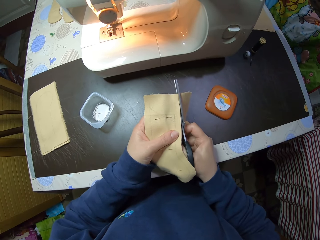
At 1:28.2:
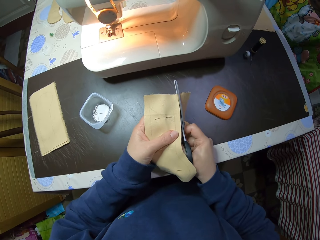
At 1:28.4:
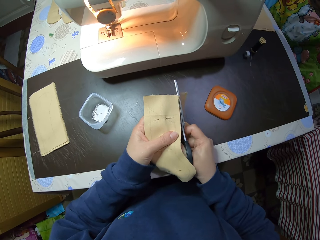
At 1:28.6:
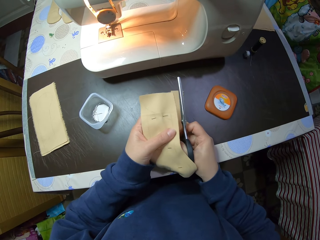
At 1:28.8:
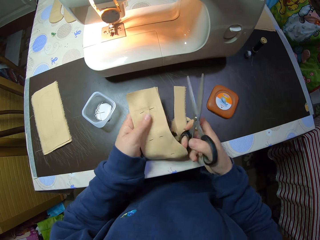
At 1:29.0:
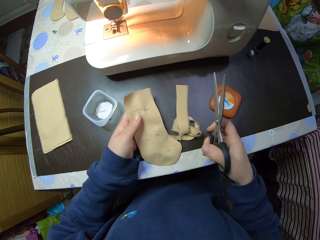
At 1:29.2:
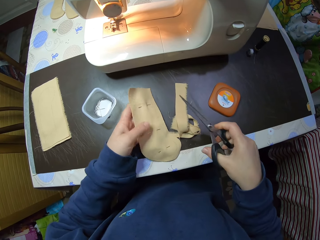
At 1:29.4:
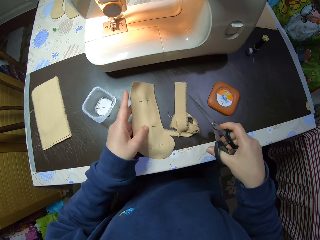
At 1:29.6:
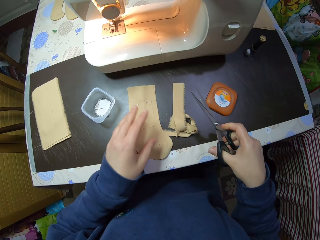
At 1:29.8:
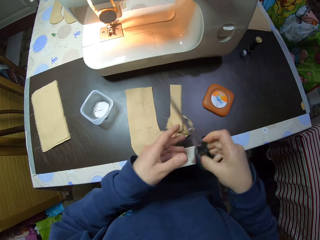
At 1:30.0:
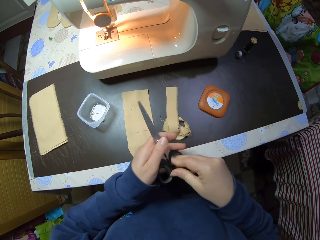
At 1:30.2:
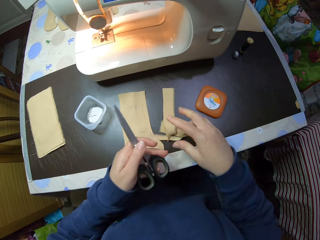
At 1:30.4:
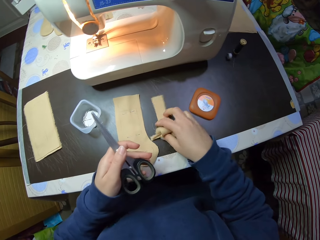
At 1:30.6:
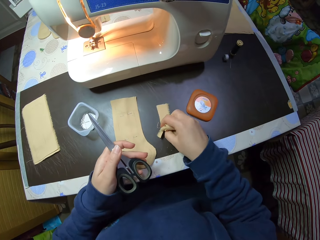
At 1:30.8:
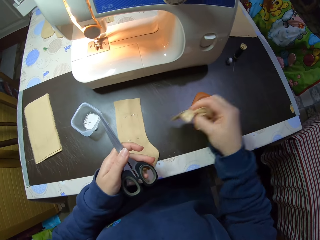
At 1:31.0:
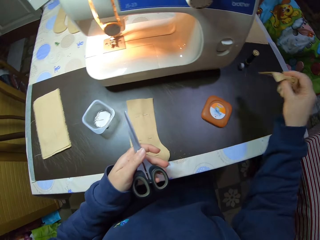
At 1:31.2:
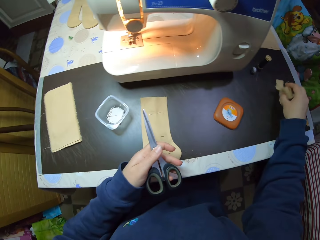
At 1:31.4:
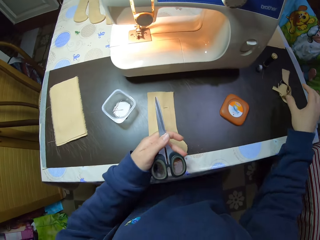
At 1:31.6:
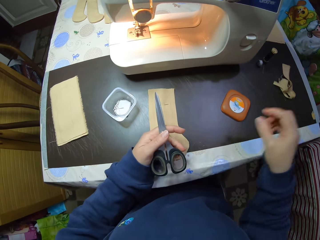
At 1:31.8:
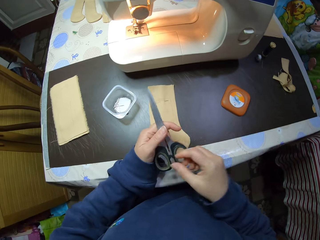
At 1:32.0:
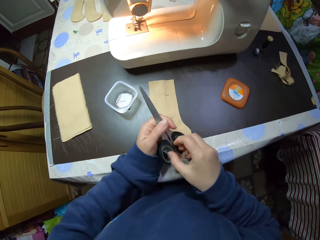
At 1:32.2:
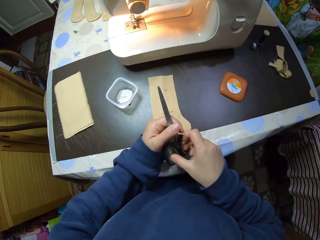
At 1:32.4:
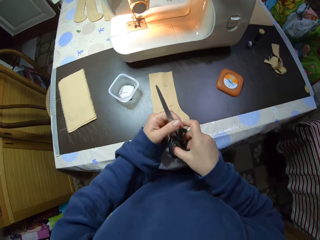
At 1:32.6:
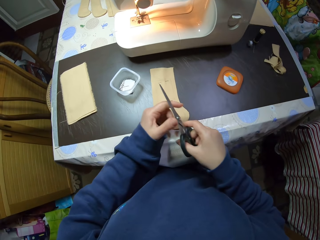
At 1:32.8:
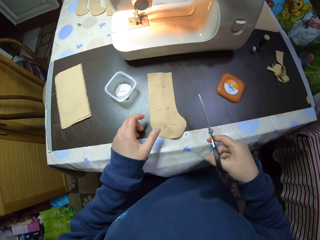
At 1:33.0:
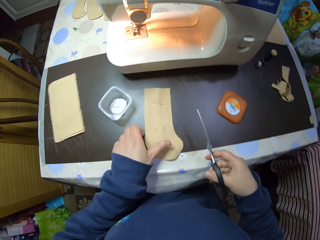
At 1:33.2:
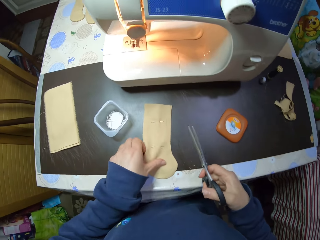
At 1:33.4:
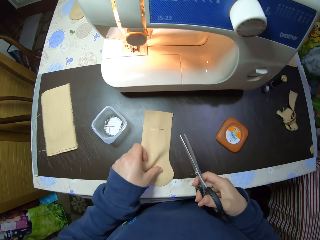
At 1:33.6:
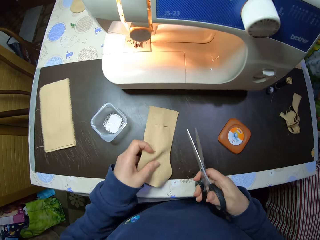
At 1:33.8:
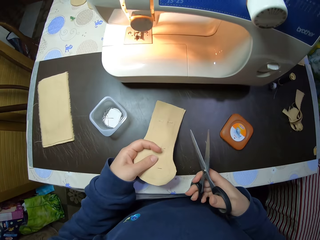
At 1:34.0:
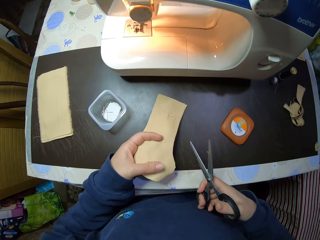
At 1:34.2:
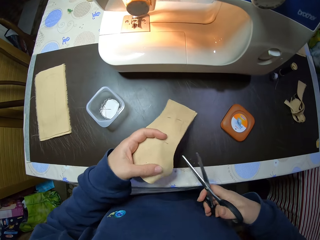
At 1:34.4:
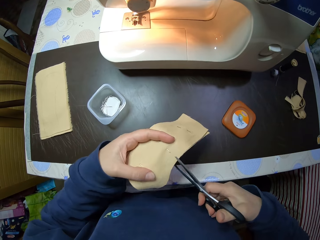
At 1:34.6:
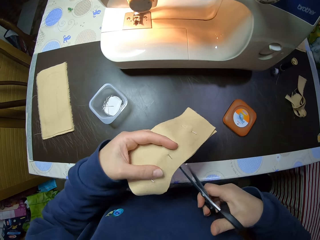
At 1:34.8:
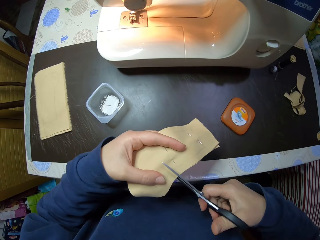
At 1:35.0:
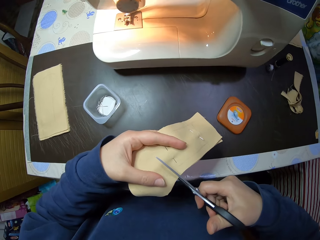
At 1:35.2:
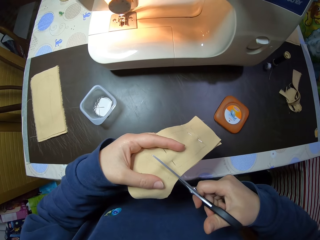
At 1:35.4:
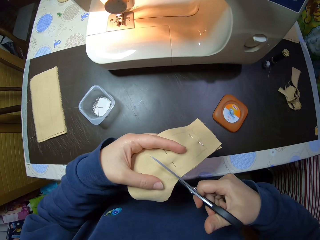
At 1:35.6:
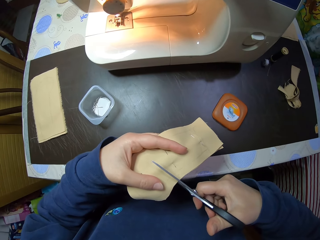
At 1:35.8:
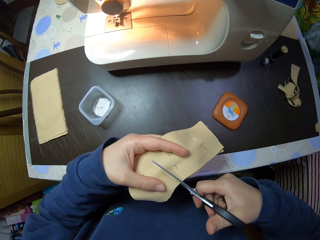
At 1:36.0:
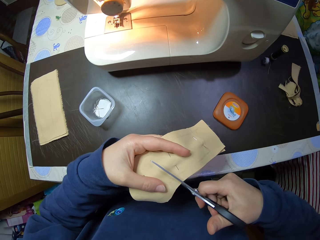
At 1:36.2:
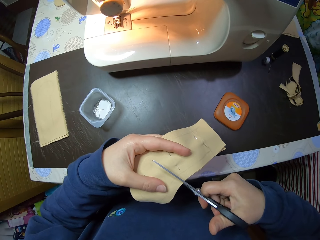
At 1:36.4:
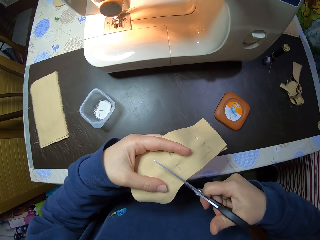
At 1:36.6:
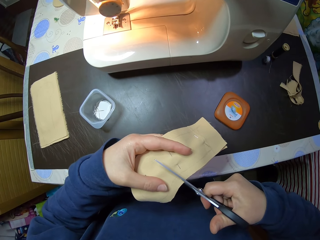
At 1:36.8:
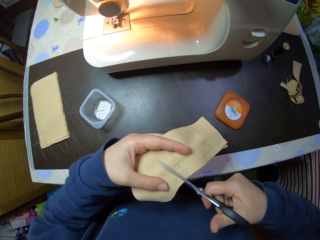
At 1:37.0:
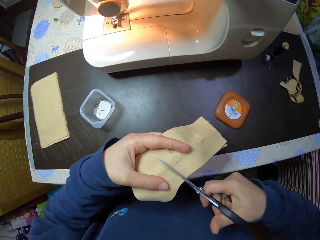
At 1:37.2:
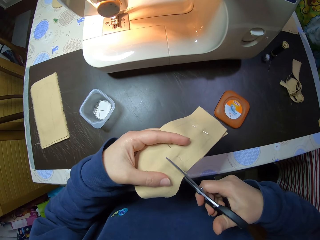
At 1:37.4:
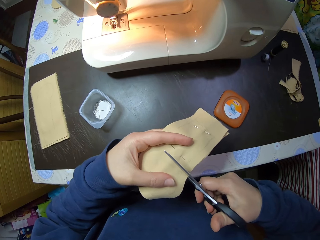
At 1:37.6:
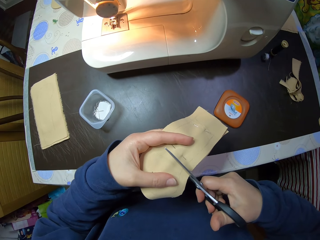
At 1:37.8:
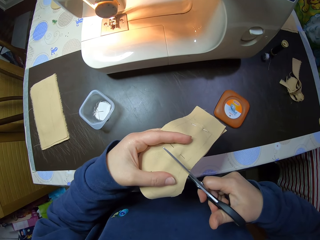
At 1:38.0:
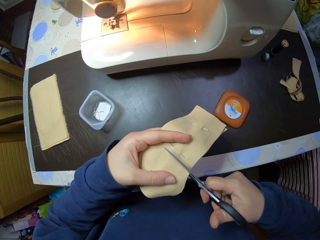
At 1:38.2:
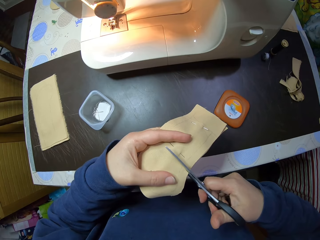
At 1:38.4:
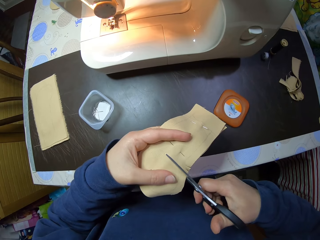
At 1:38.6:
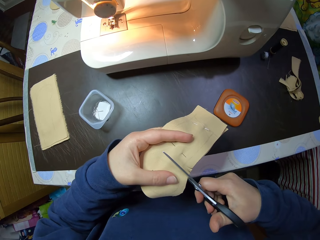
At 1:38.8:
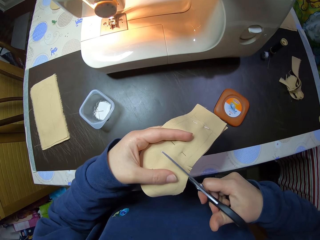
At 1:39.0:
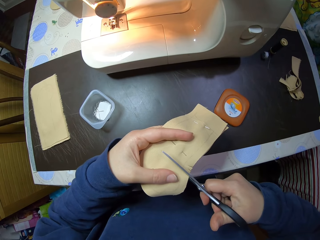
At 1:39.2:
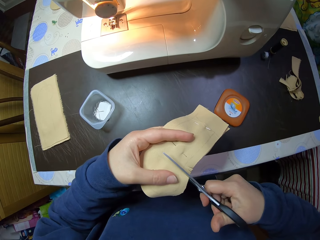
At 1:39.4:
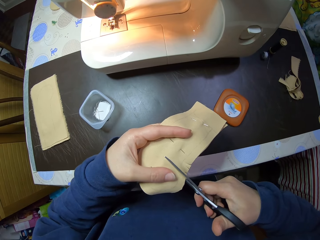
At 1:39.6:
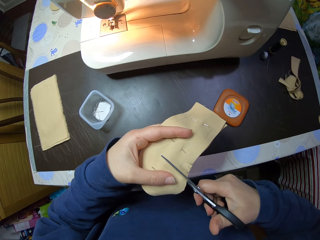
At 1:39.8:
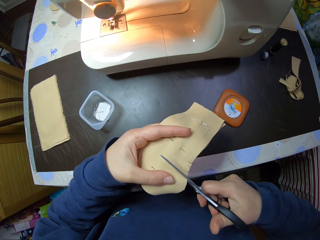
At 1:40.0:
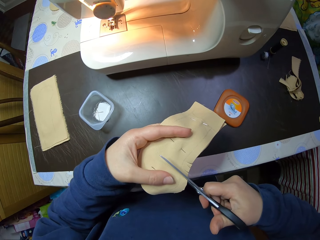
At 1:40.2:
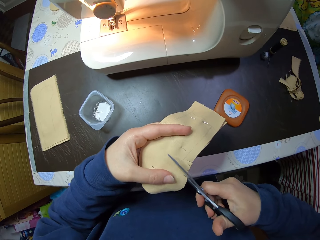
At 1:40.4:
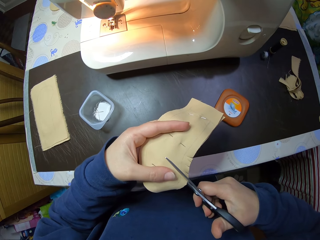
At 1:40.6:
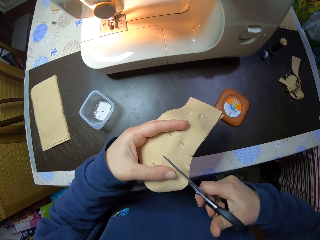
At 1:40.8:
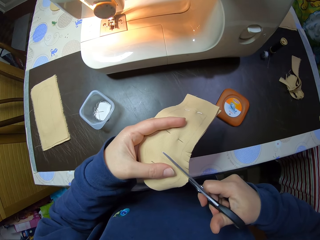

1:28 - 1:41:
The camera wearer drops the piece of cloth. They put the piece of cloth on the table. They put the piece of cloth aside. They pick up the piece of cloth and cut the piece of cloth.

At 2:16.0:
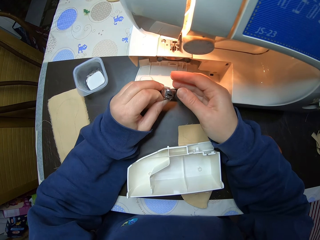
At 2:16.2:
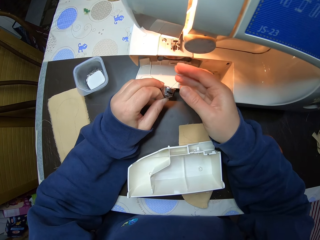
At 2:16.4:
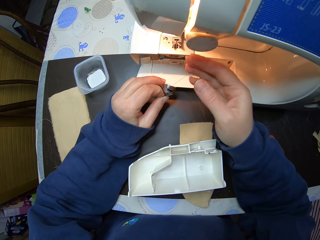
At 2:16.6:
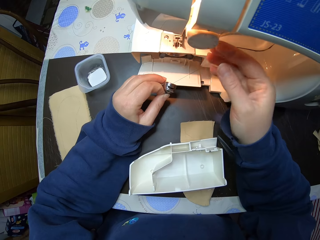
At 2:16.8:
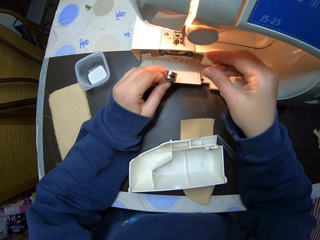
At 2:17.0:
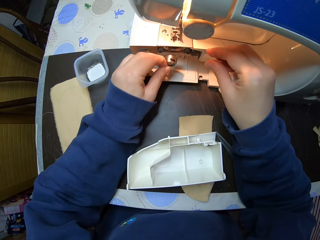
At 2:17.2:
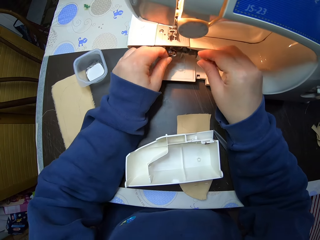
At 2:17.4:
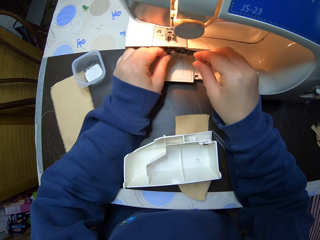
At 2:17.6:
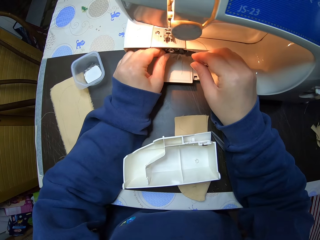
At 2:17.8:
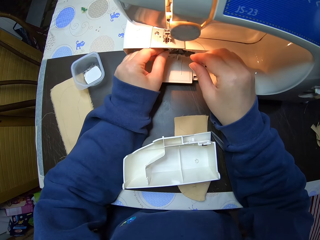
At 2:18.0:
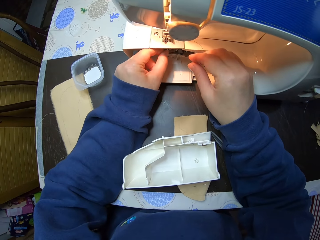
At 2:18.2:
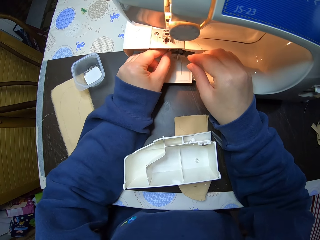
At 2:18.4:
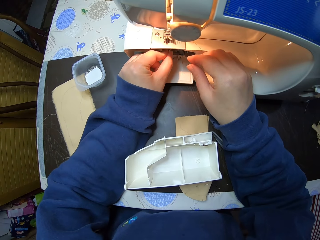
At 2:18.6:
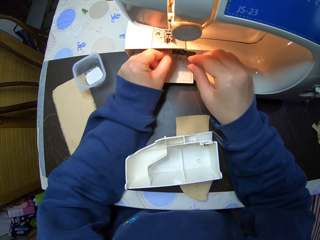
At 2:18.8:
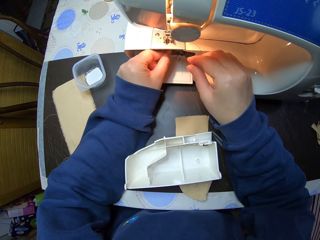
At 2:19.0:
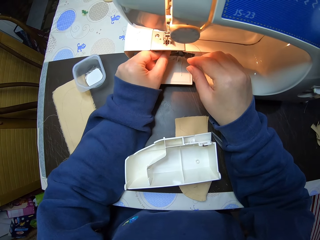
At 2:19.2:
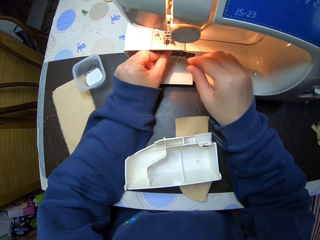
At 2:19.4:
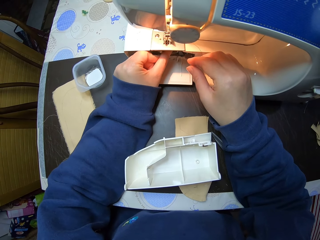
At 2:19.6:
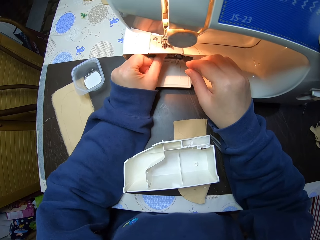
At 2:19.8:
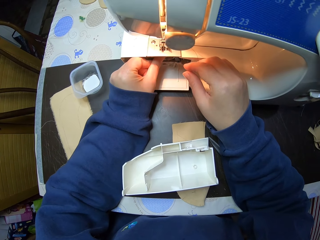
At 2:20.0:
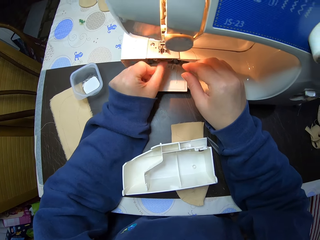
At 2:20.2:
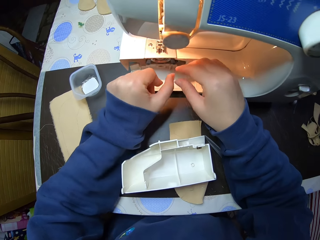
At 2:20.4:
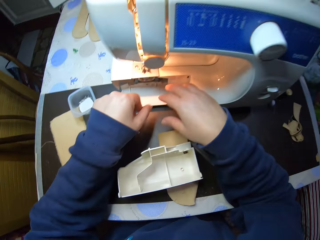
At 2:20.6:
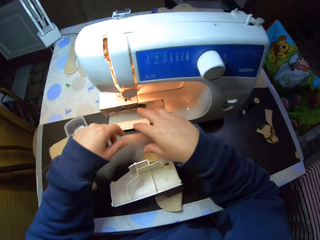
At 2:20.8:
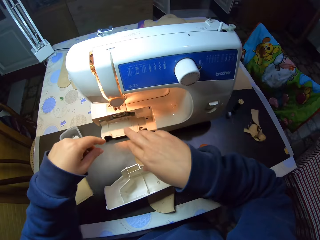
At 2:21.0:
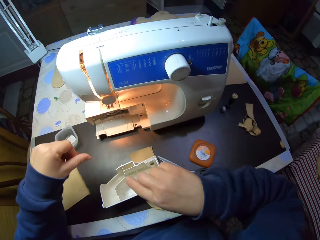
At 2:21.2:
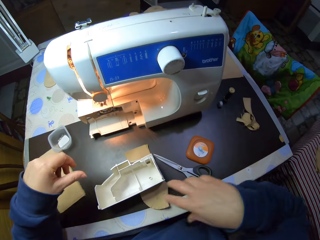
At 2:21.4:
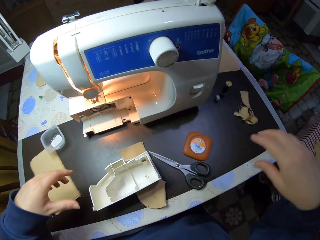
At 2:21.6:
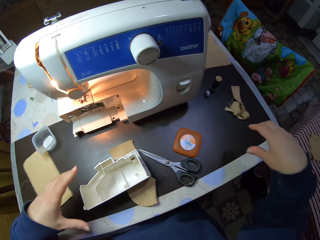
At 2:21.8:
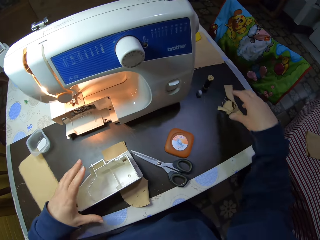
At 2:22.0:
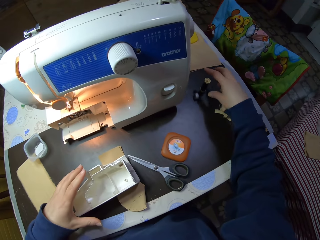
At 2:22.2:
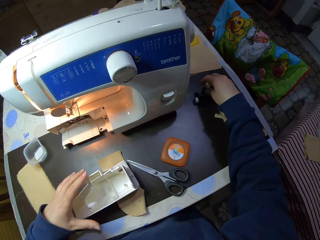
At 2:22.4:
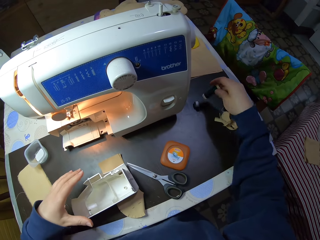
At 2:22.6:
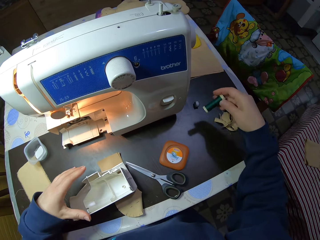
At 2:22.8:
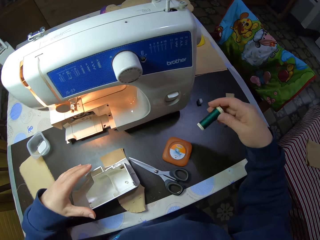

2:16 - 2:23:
The camera wearer returns the bobbin in the machine. They pick up a thread.

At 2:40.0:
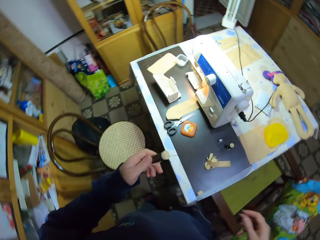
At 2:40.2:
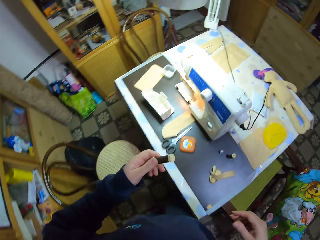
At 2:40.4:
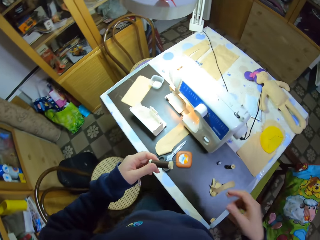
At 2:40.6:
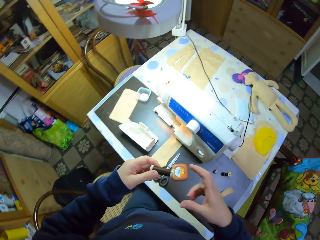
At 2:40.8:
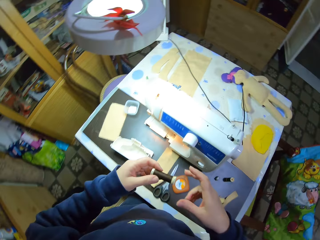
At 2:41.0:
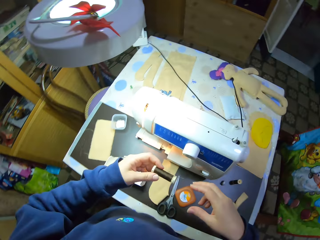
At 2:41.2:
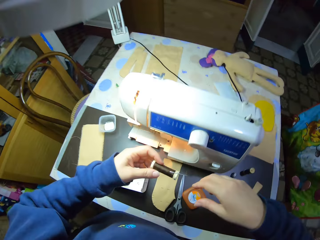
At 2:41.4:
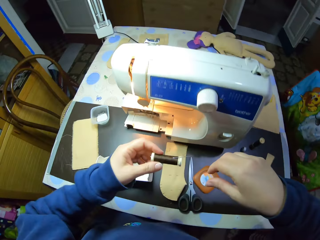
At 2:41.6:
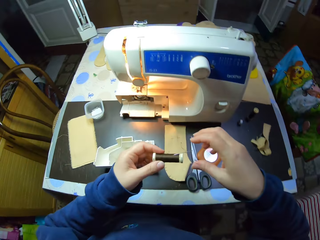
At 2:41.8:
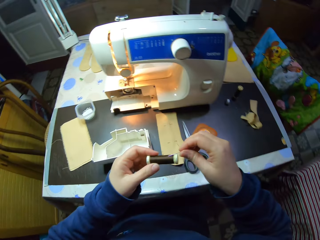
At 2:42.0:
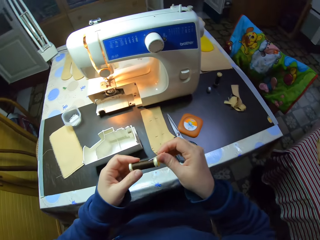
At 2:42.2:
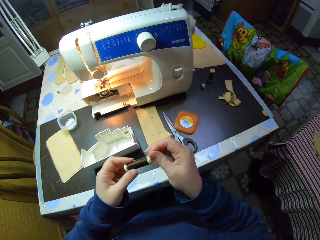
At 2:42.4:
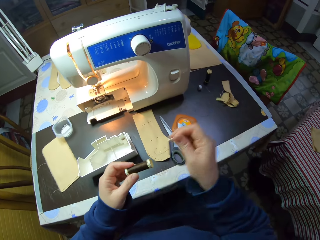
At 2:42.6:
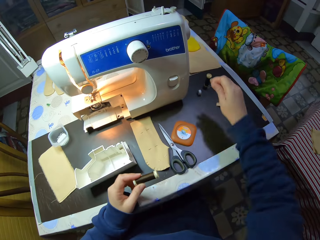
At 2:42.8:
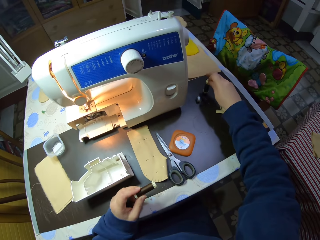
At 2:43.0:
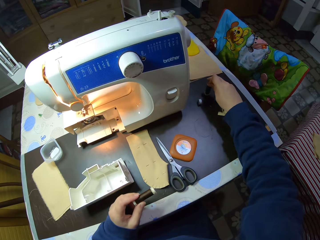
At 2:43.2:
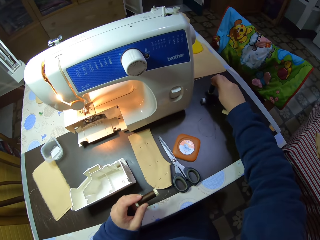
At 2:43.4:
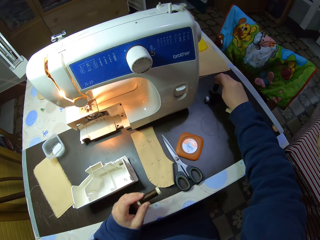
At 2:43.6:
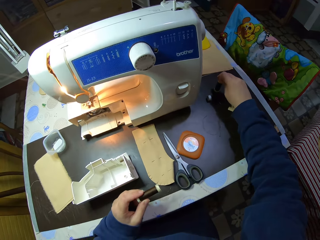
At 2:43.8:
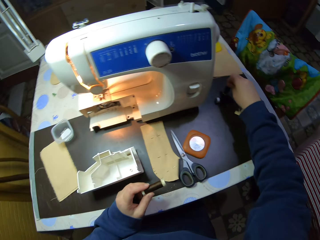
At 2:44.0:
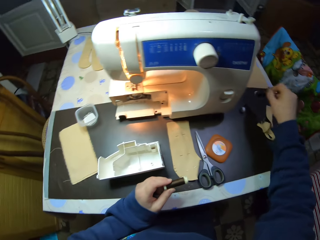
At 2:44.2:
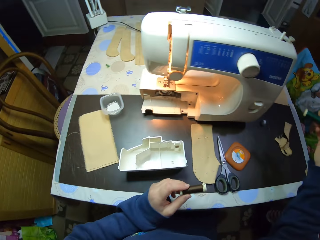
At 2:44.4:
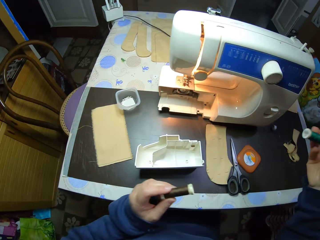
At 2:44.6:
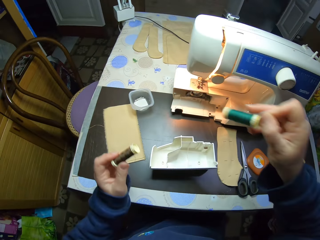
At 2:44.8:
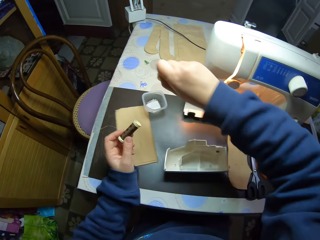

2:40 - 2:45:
The camera wearer sits down. They remove the needle from the brown thread. They place the needle on the green thread. They pick up a thread.
